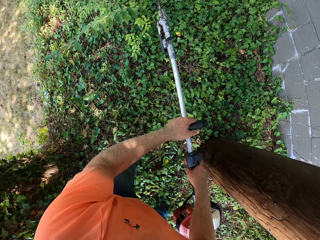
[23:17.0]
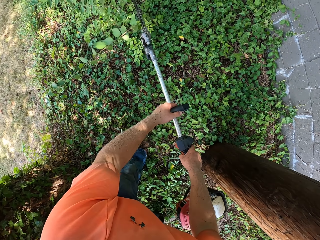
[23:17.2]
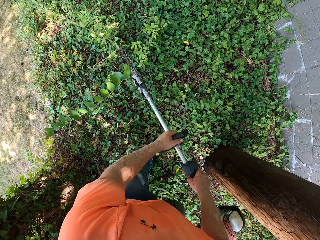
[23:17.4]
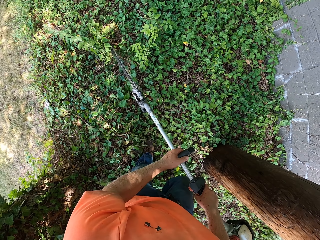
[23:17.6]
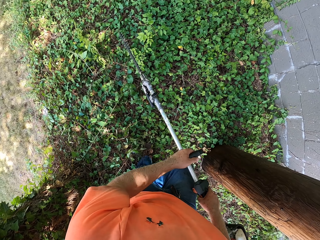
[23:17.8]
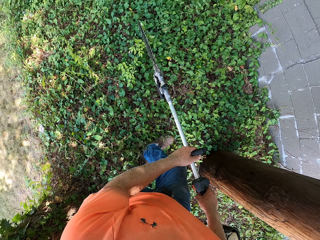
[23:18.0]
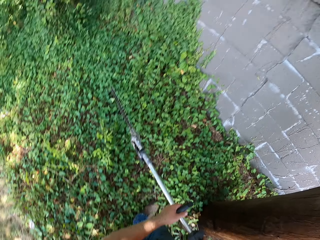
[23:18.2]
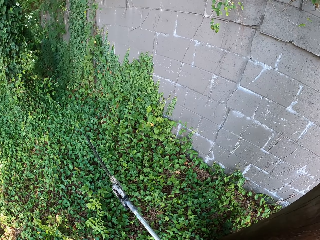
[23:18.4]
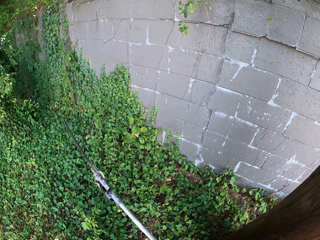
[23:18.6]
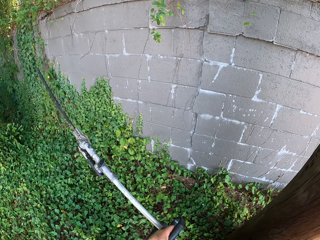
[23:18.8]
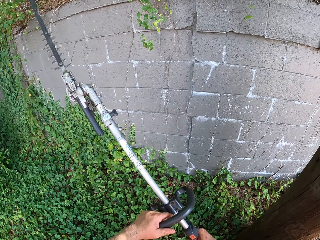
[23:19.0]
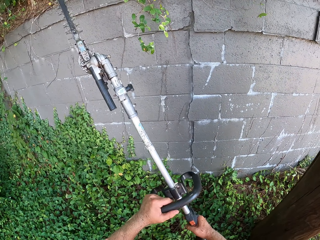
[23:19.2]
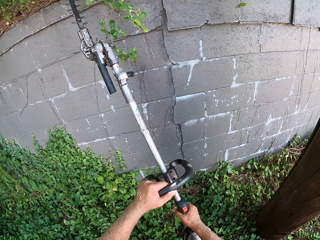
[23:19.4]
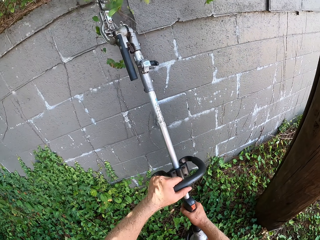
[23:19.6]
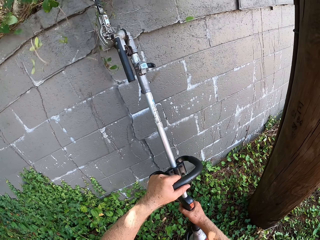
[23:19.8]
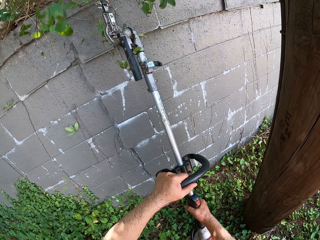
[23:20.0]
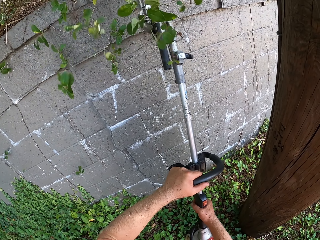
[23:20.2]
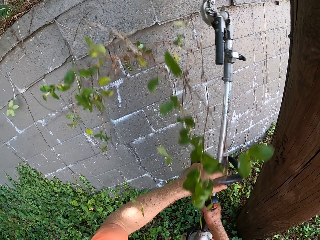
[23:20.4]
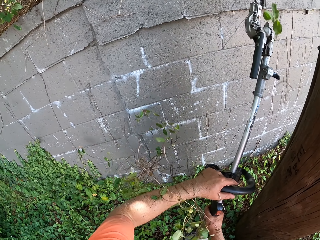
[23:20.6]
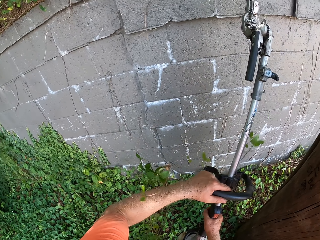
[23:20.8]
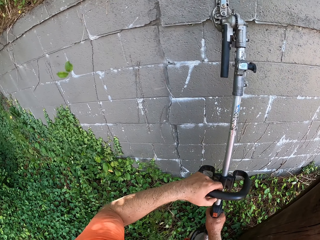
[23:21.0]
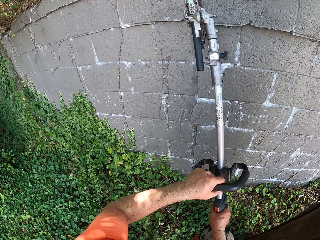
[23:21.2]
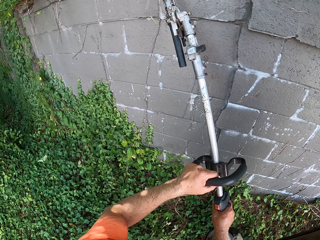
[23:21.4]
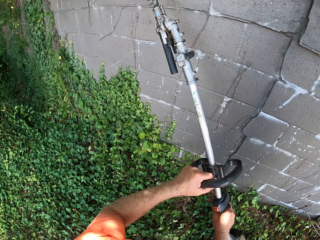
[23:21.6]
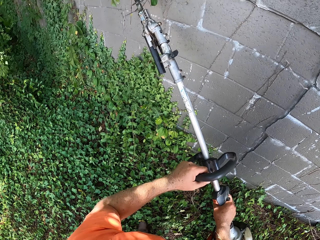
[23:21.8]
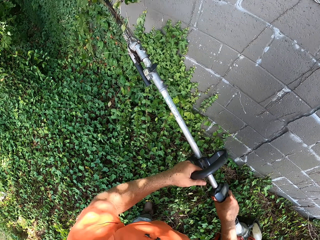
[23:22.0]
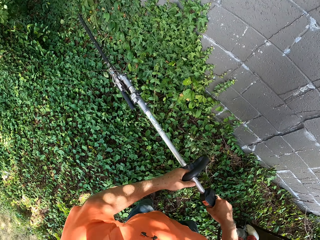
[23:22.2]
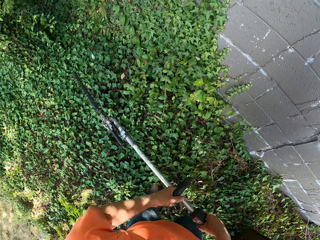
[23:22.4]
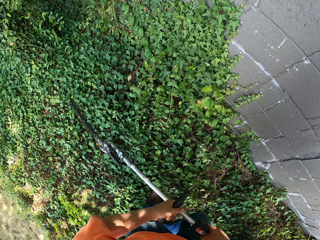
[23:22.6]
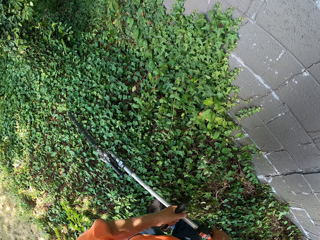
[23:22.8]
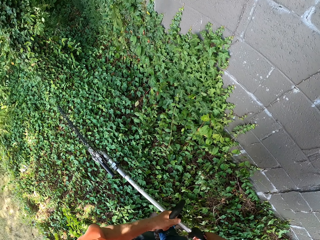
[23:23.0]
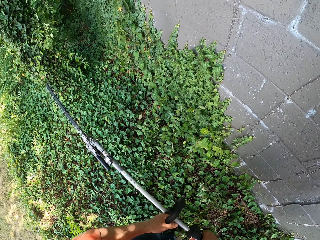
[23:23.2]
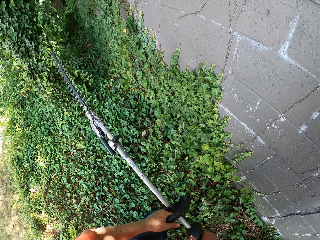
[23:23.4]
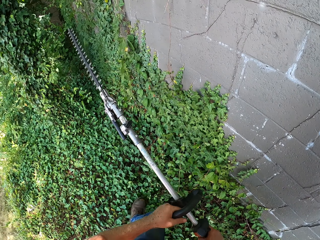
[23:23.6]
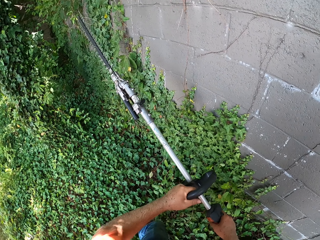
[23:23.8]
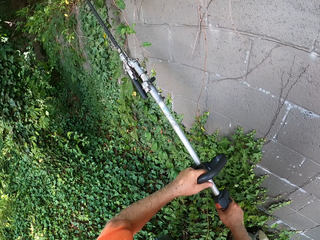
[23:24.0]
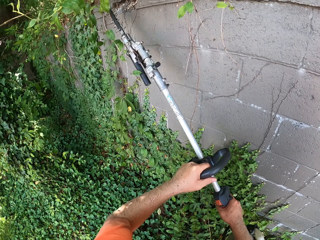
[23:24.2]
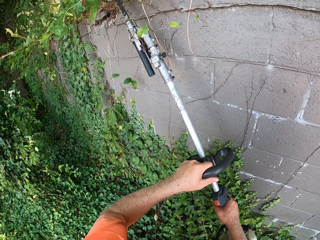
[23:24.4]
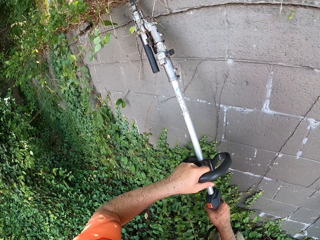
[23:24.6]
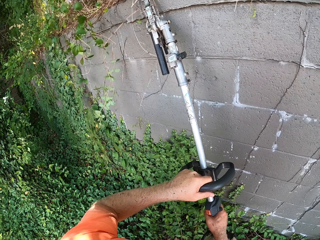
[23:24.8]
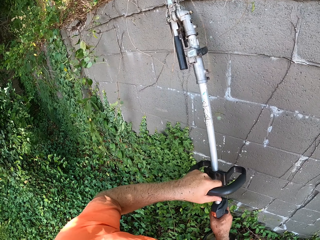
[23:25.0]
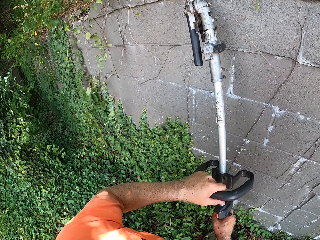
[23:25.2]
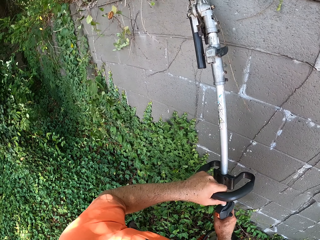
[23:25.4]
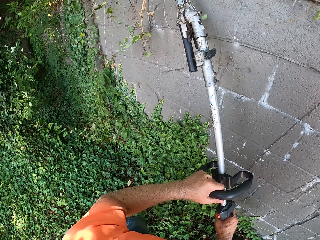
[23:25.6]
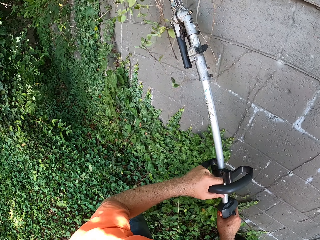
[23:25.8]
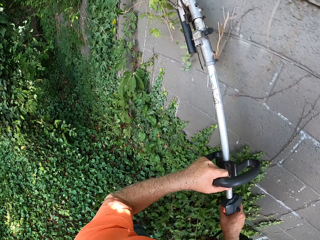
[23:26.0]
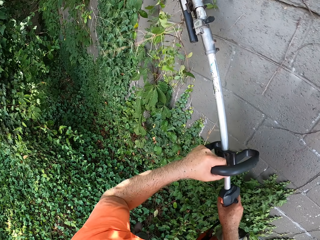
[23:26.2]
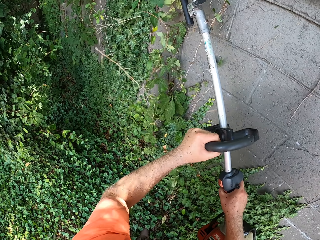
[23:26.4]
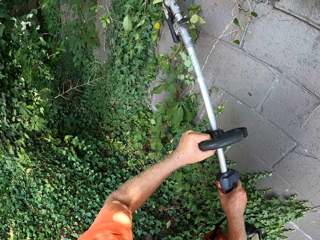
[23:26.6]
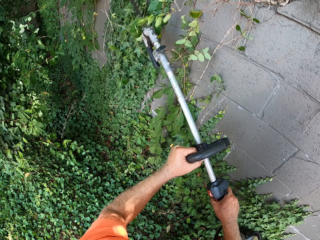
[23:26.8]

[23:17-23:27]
The camera wearer moves forward and cuts a plant using the trimming machine. They move forward, raise the trimming machine and prune the garden with the hedge trimmer in both hands. They lower the trimming machine, raise the trimming machine and cut the plant using the trimming machine.

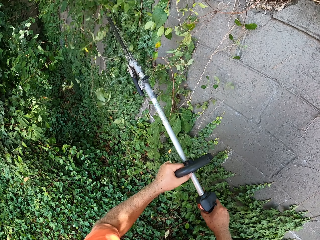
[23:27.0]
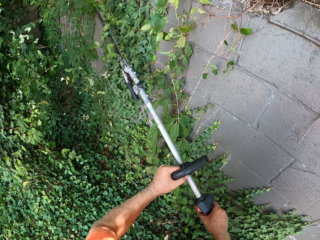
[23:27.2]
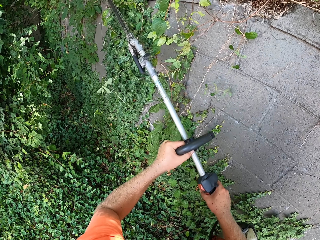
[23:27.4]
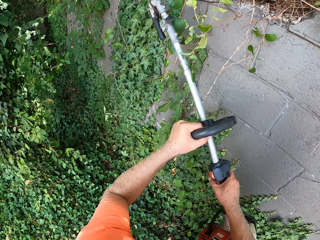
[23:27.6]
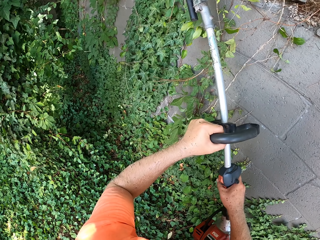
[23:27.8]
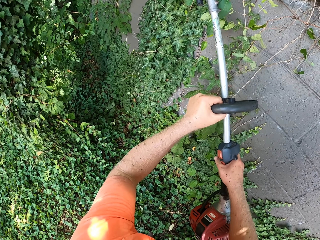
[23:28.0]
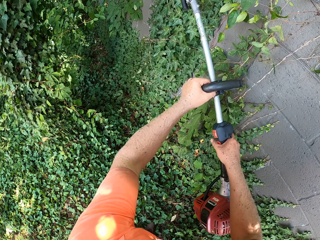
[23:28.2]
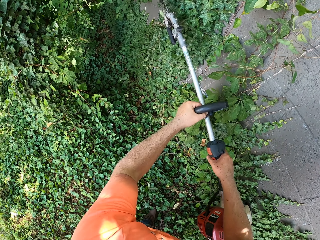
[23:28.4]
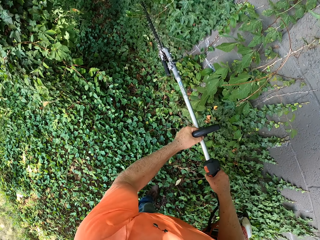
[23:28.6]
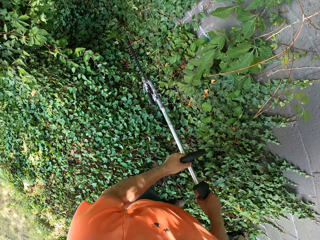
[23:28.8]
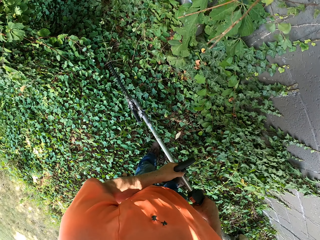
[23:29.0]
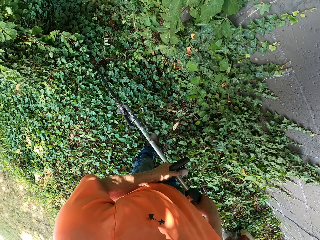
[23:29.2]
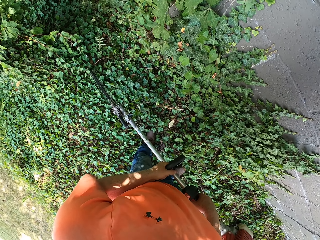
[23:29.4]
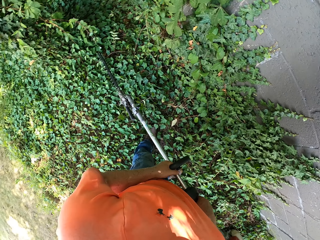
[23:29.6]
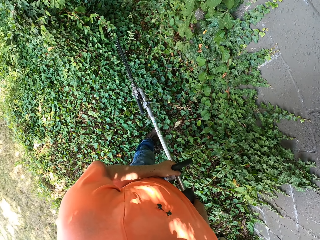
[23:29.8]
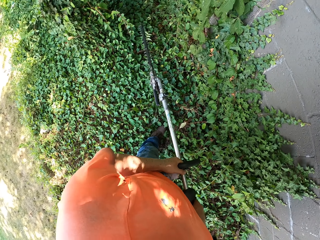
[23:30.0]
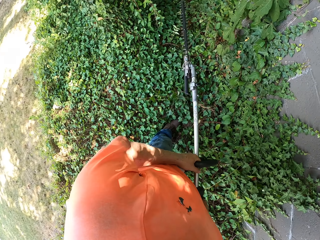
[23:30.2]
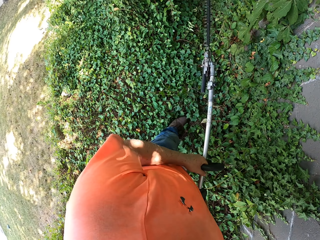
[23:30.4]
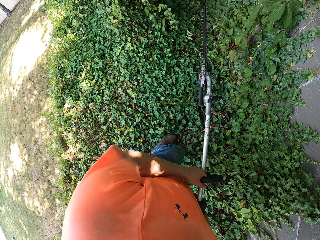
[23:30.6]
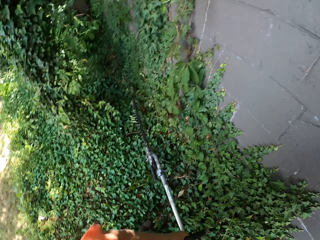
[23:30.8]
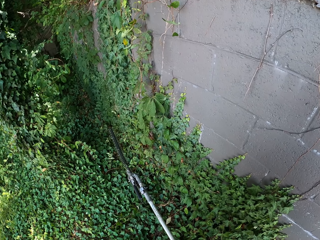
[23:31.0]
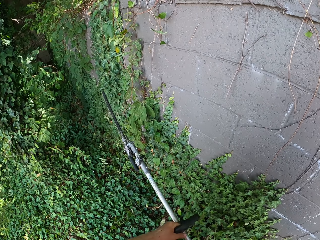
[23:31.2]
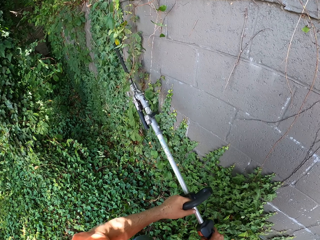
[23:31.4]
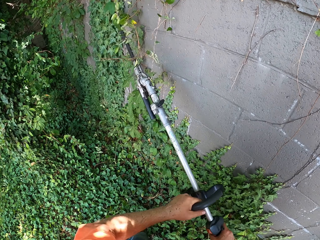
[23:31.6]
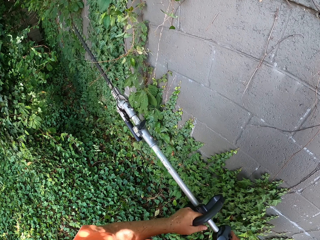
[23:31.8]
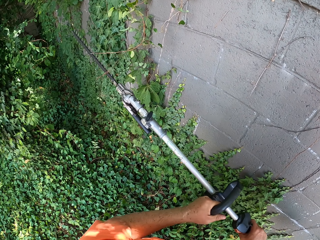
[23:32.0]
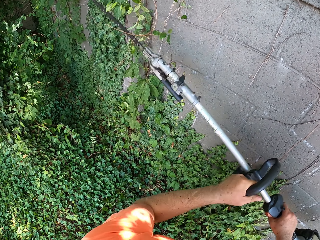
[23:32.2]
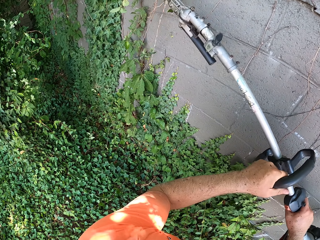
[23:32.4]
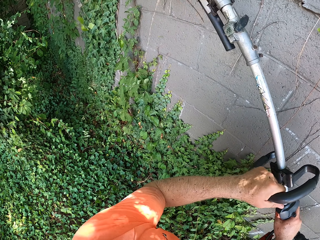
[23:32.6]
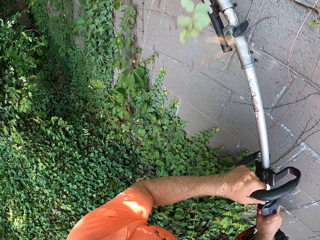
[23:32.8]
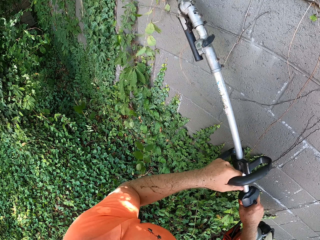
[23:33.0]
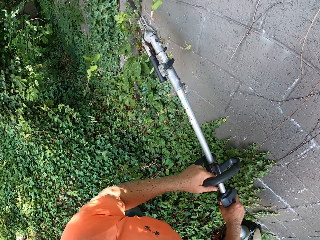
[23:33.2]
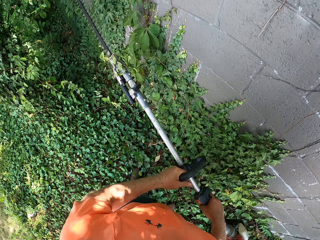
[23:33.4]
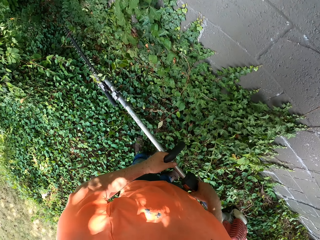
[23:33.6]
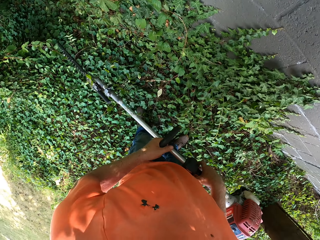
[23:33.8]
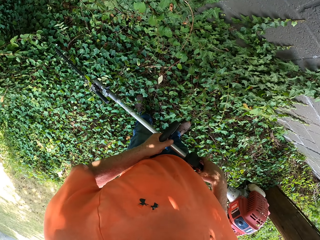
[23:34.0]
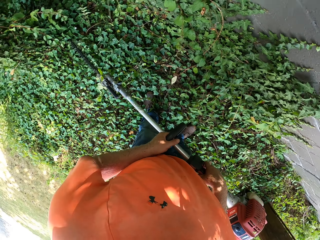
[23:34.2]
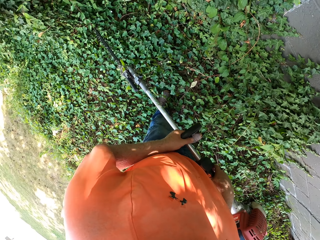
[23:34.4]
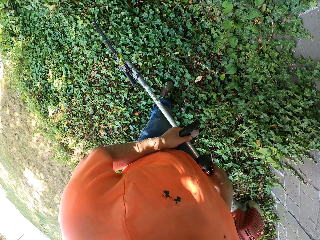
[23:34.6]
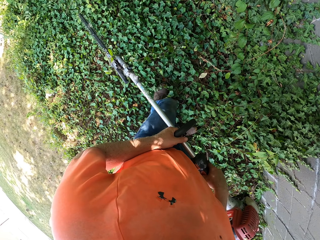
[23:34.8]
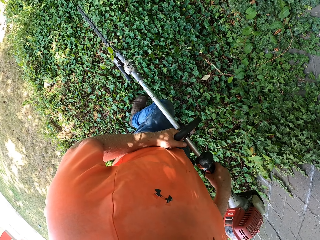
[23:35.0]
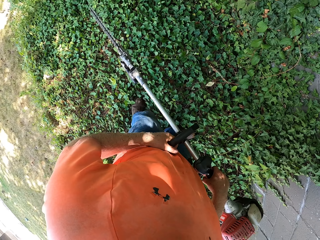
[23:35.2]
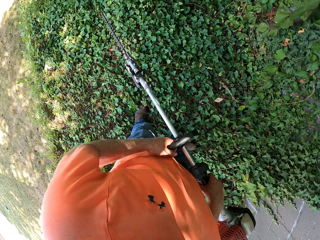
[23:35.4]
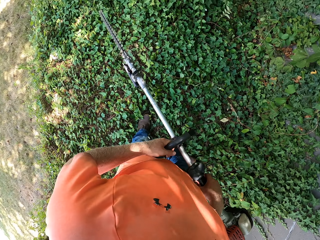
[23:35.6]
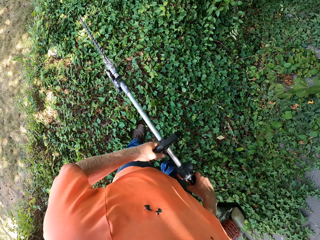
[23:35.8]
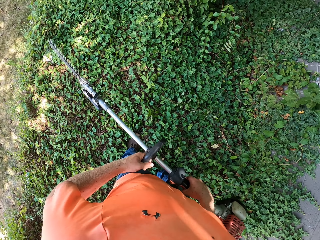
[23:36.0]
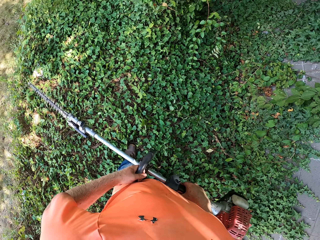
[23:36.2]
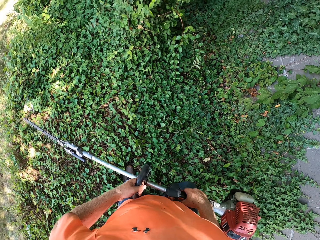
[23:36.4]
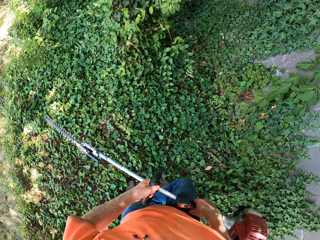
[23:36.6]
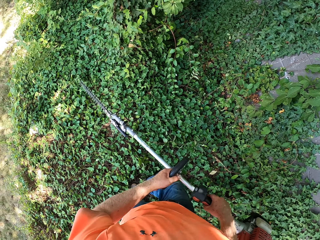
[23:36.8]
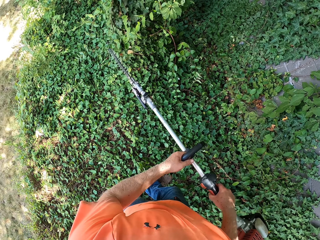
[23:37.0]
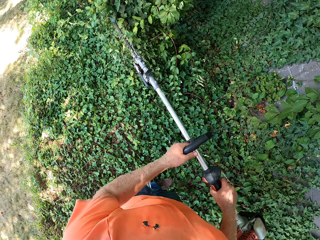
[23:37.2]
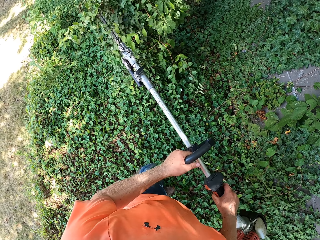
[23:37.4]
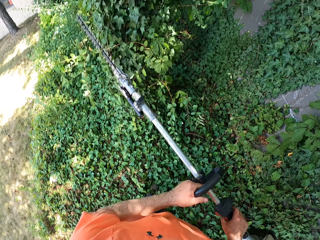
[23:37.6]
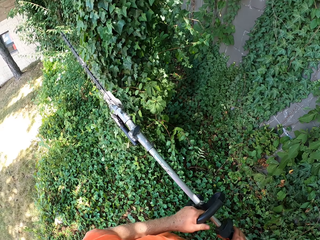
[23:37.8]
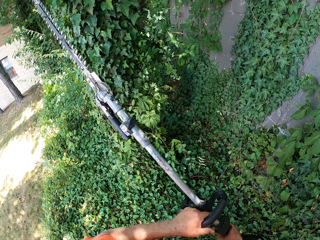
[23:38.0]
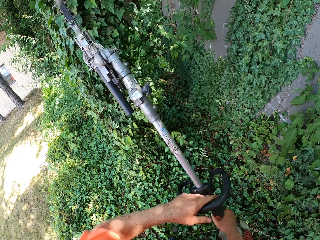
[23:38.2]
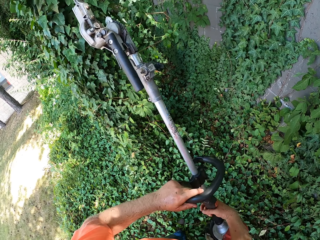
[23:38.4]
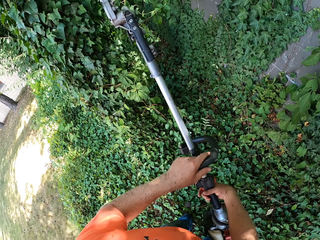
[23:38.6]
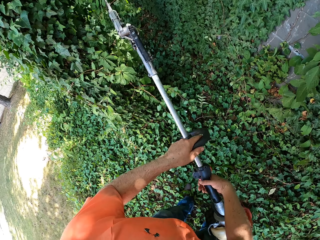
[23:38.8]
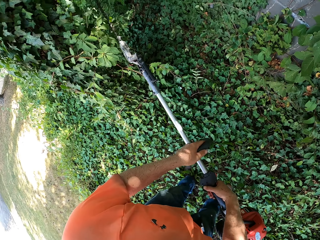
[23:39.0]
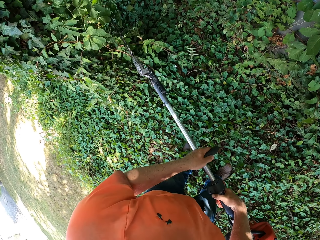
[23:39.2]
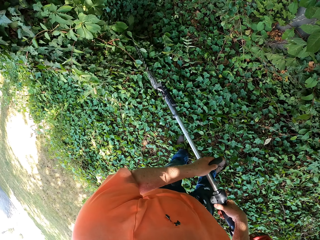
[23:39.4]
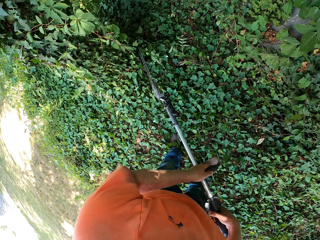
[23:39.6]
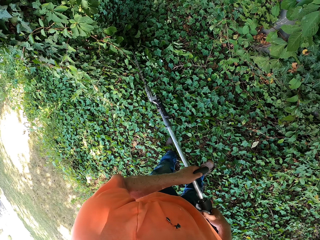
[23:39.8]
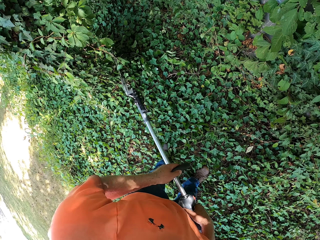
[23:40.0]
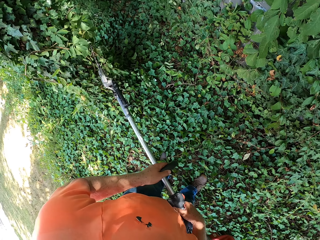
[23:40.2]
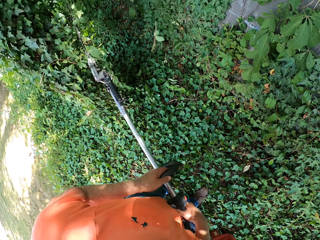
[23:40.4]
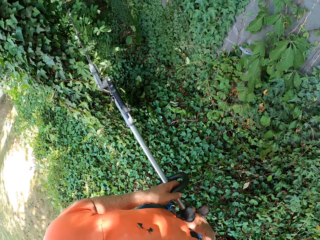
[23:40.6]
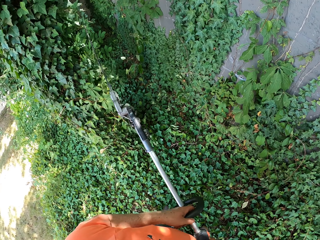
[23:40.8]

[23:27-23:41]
The camera wearer lowers the trimming machine, looks around and cuts a plant using the trimming machine. They stop cutting plants and look around. They move the trimming machine around and cut the plant using the trimming machine.
